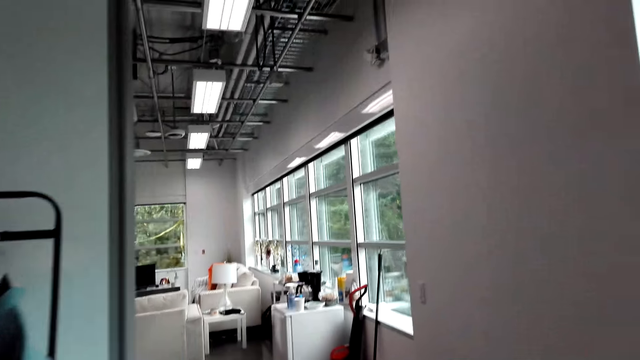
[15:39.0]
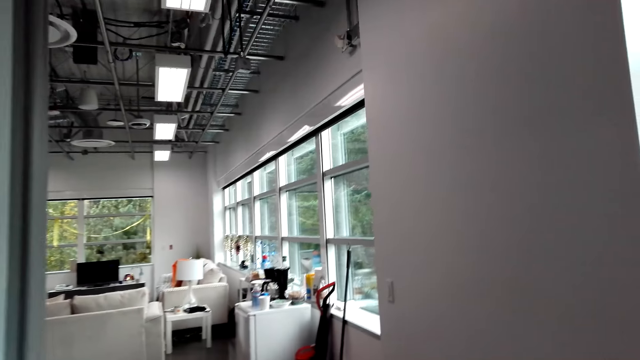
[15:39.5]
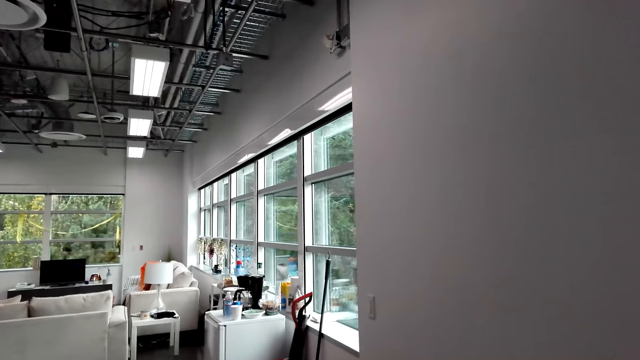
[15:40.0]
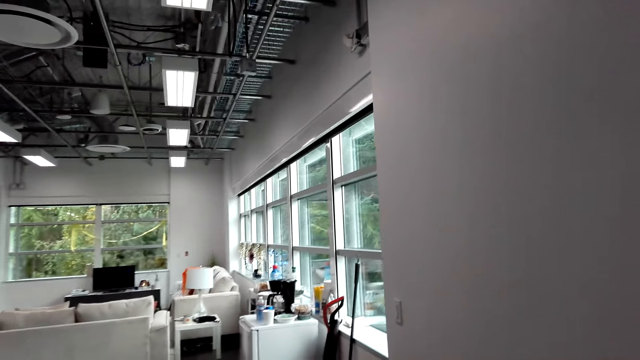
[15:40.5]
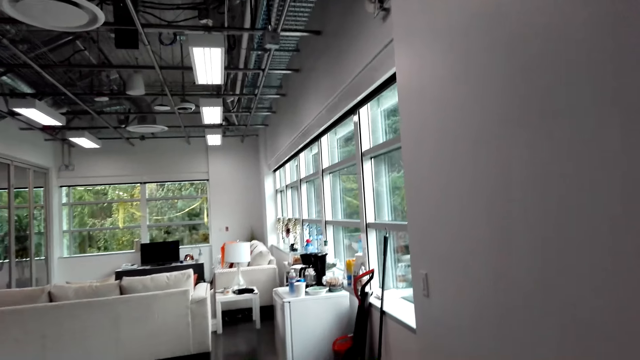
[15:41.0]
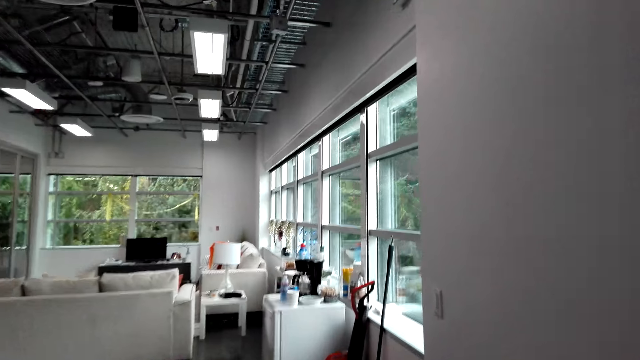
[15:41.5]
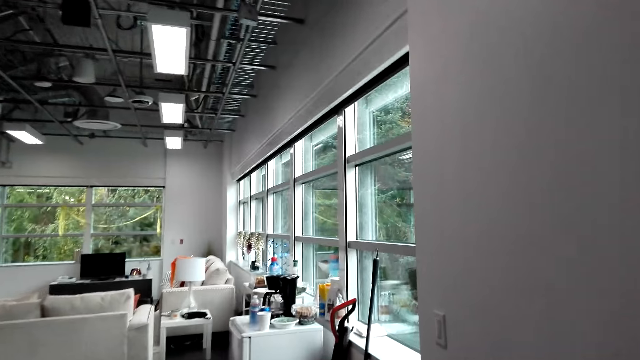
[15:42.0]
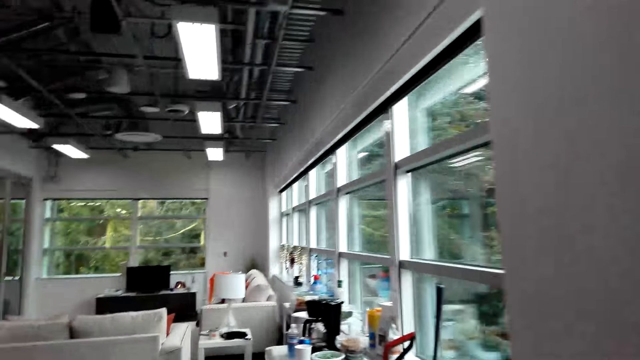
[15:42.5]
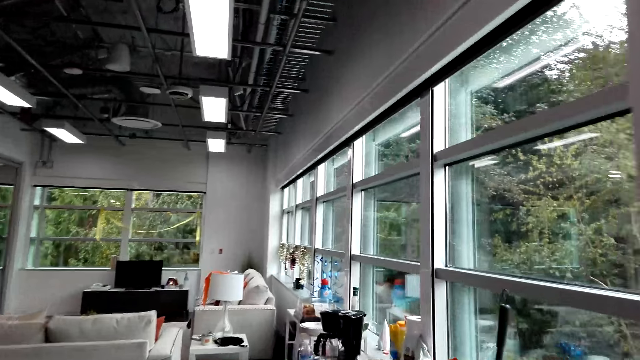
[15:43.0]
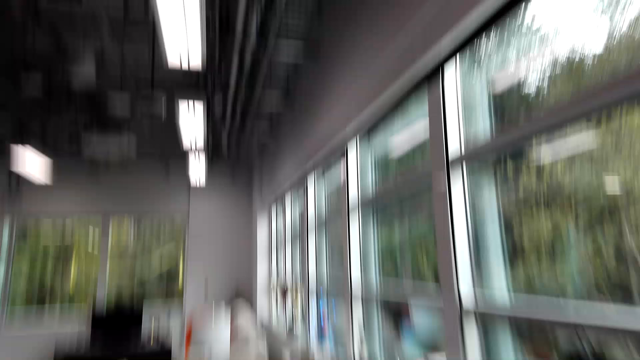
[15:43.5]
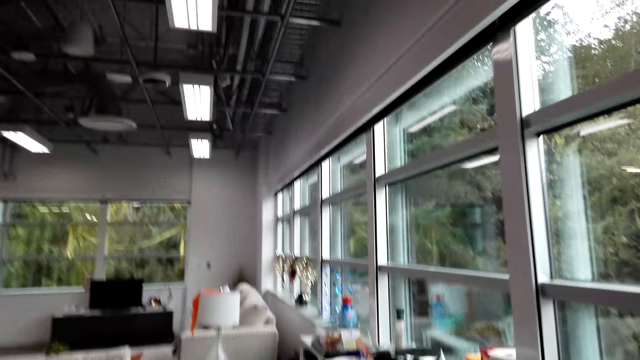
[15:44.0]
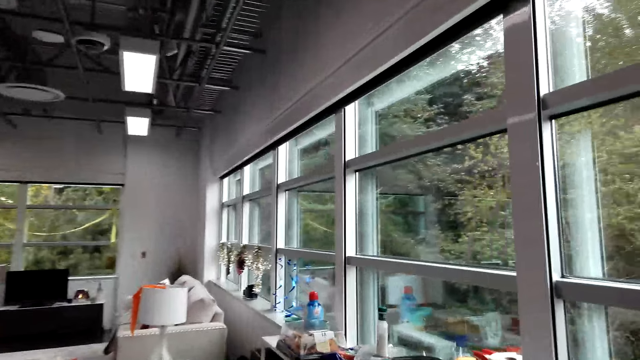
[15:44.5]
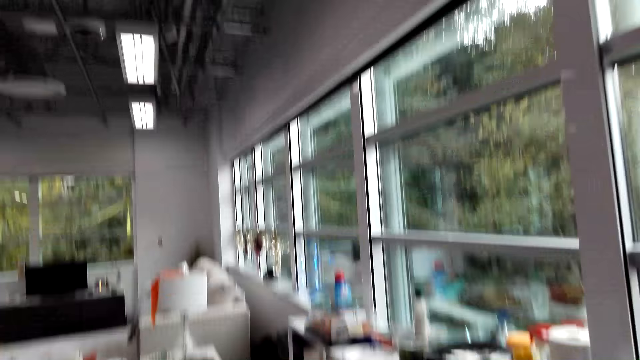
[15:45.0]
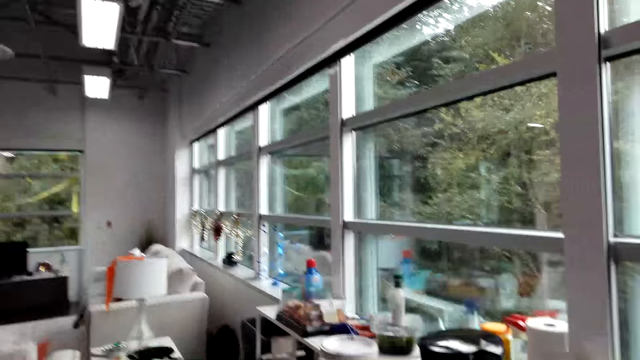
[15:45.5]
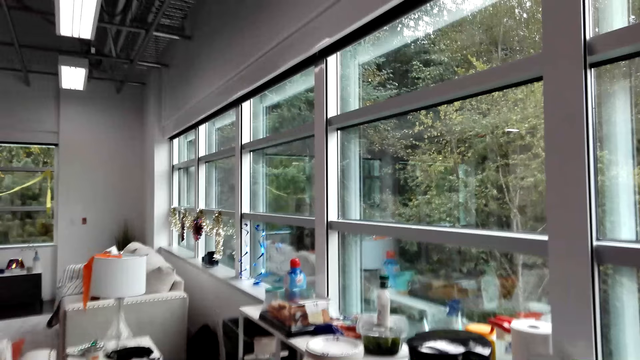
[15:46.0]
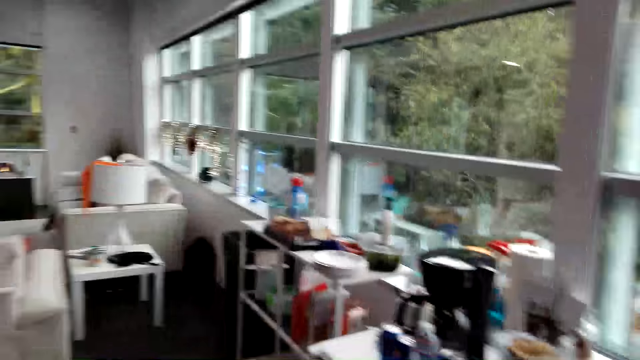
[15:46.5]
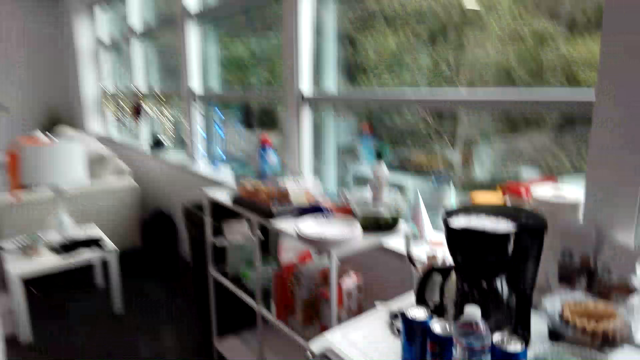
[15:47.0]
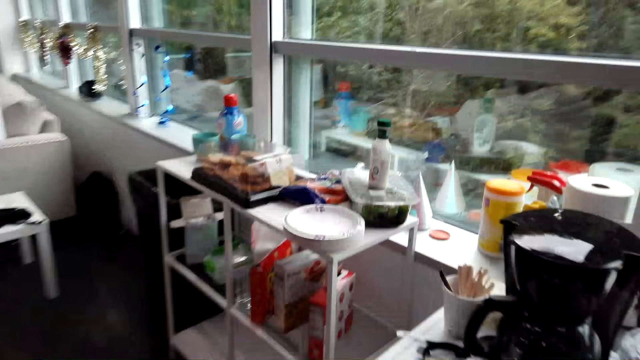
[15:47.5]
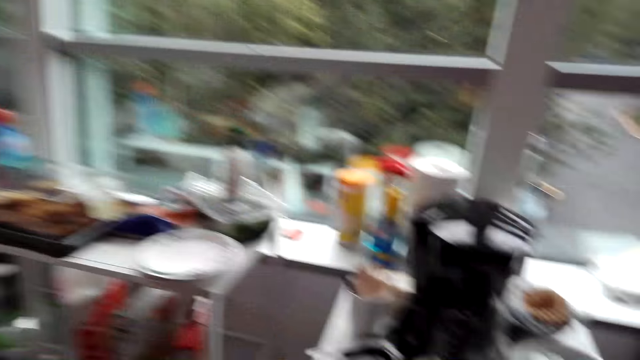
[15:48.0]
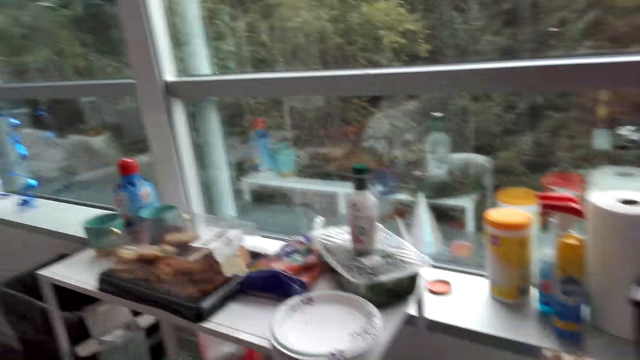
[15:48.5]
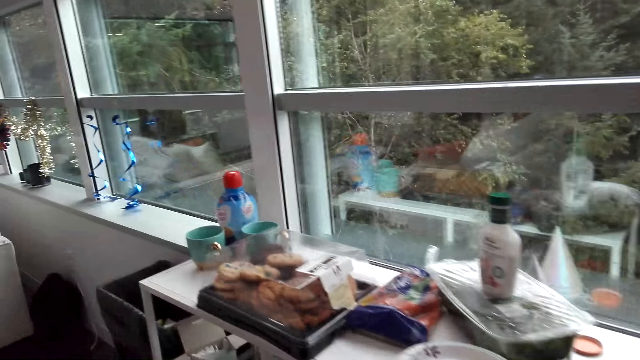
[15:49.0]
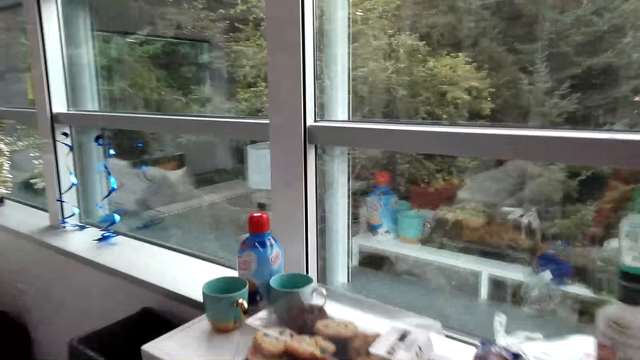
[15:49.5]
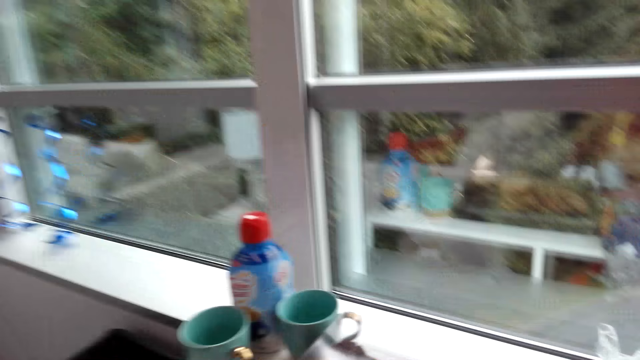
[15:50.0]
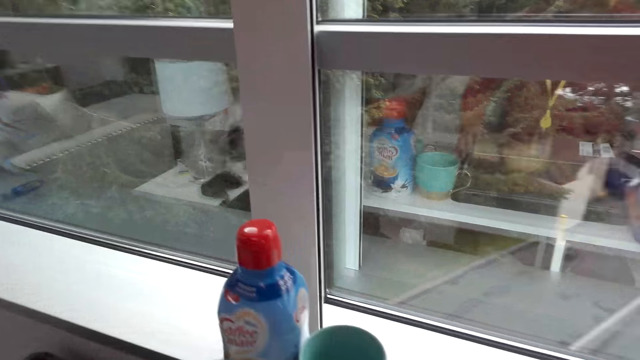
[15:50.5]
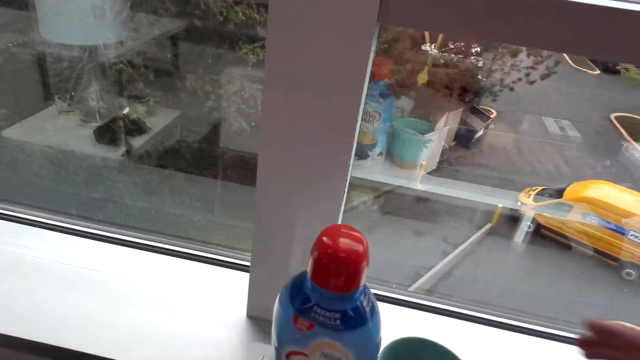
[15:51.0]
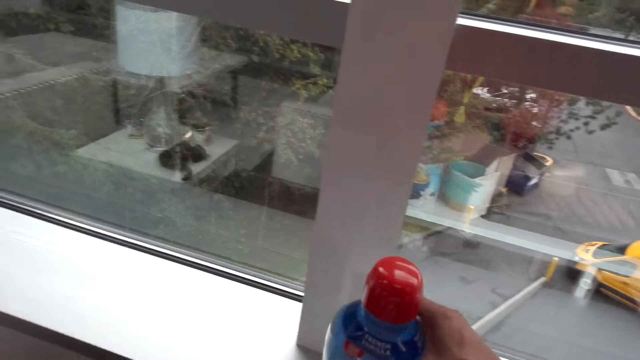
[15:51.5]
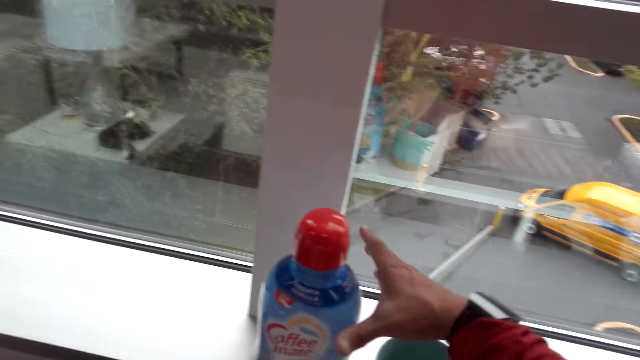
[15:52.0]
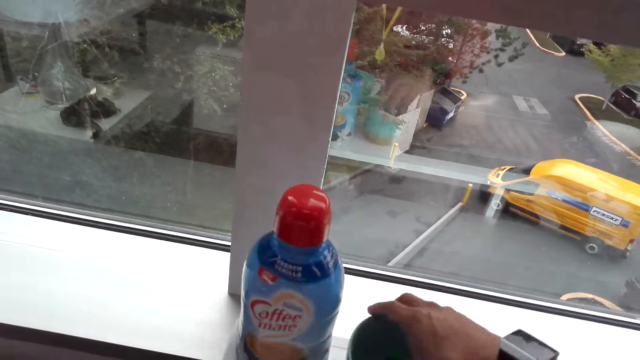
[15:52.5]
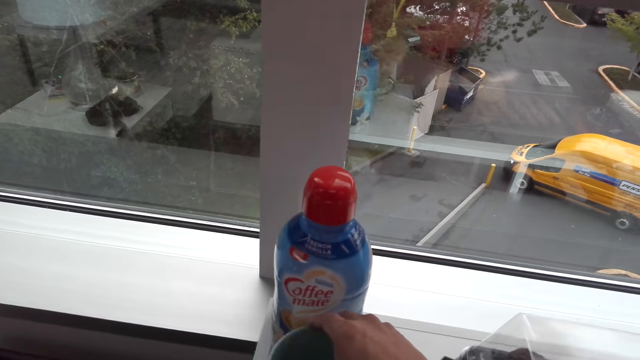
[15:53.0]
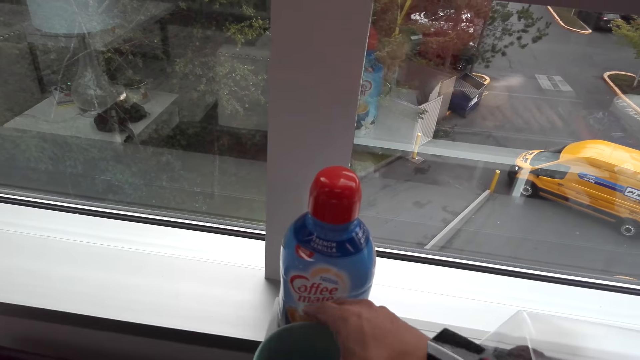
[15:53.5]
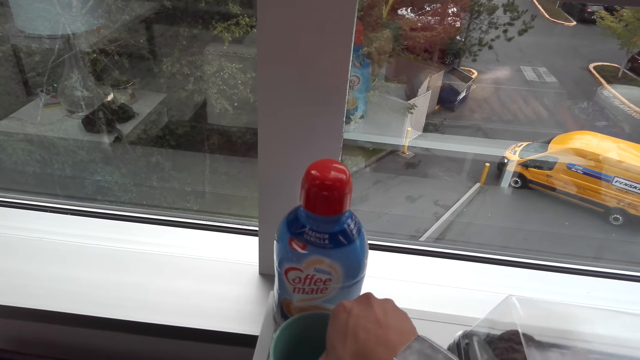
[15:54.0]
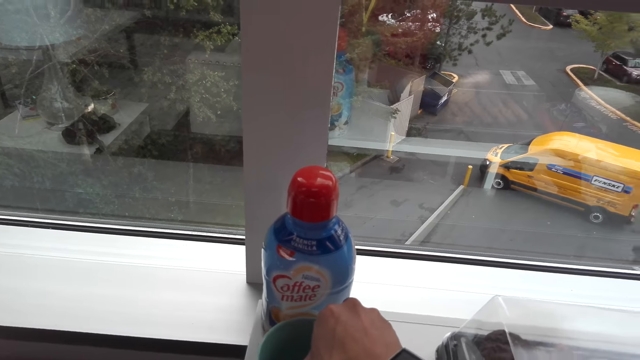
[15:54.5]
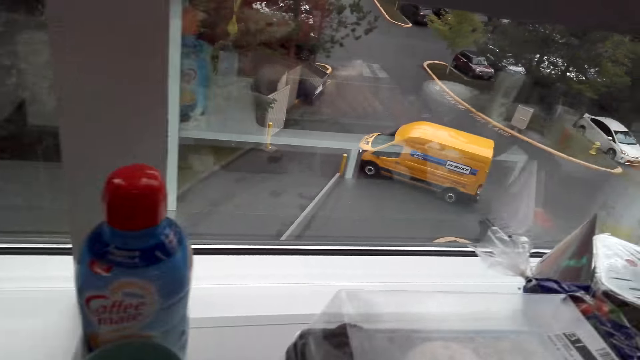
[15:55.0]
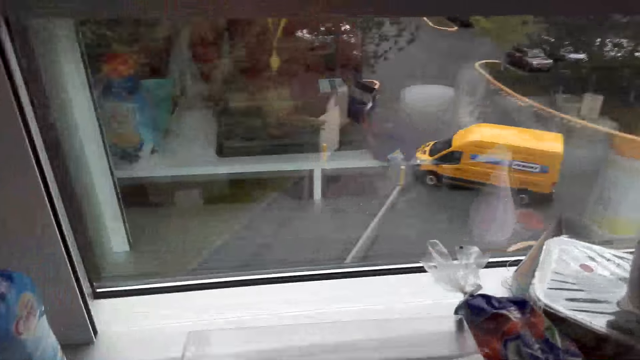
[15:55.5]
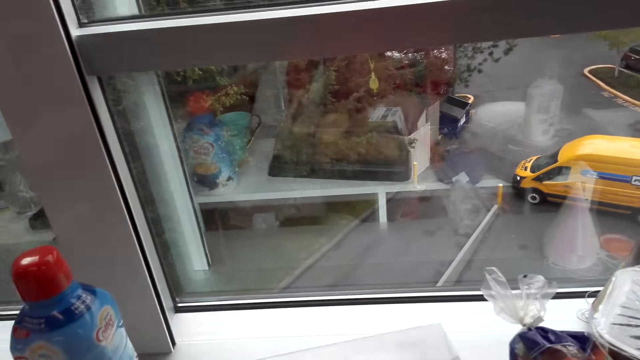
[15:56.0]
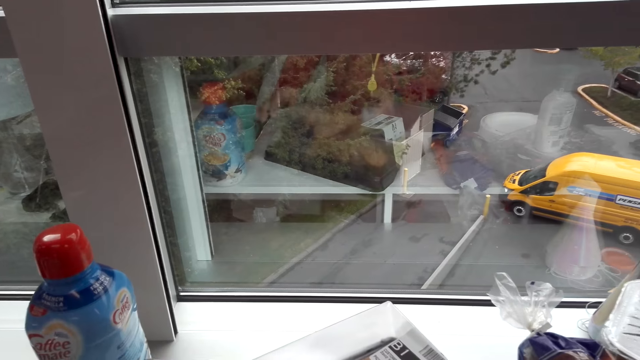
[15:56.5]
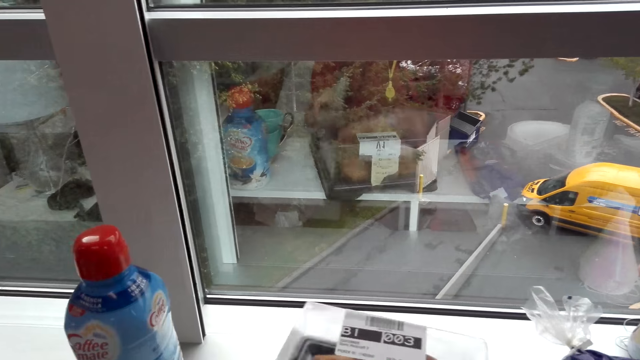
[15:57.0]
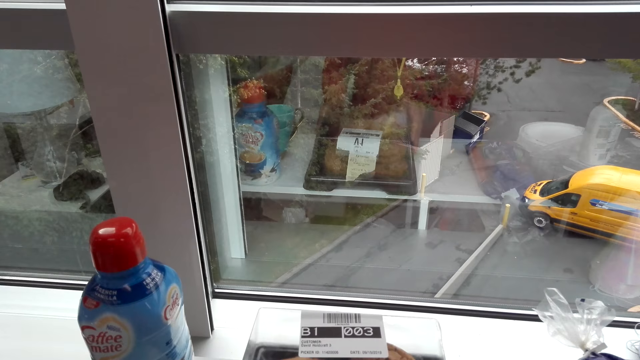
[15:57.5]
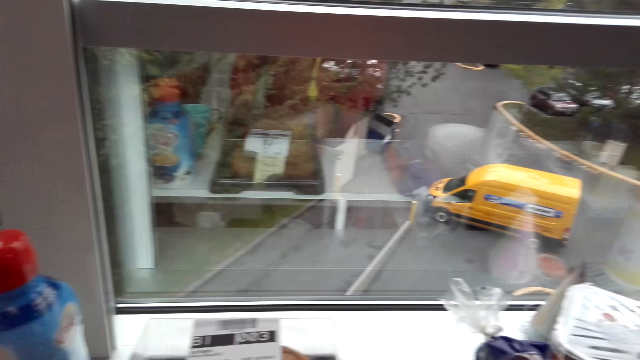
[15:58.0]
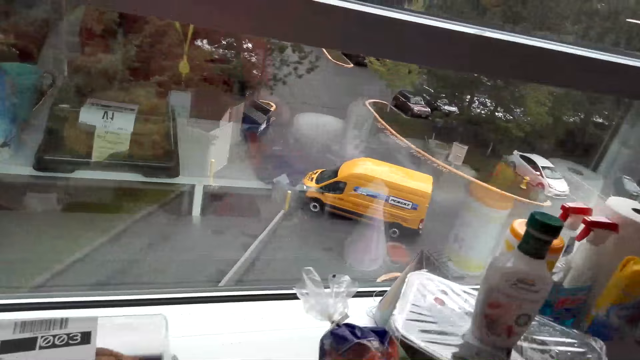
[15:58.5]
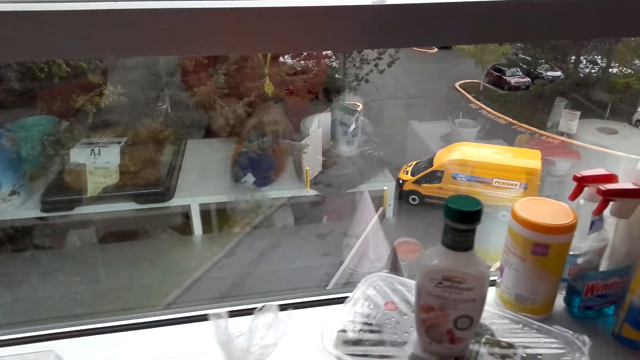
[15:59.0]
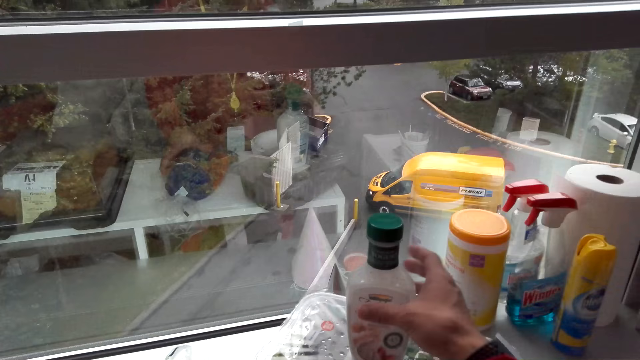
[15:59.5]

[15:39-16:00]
The camera wearer walks around the room. A man converses with the camera wearer. The camera wearer walks around the room. They move a can on the stand. They sort cups on the stand. They take something. They turn around the room. They sort items on the stand.
